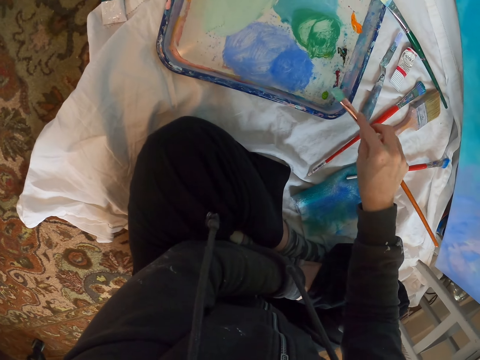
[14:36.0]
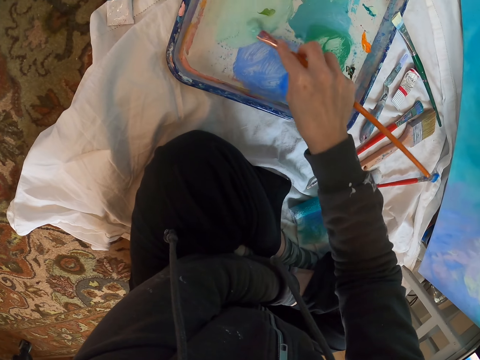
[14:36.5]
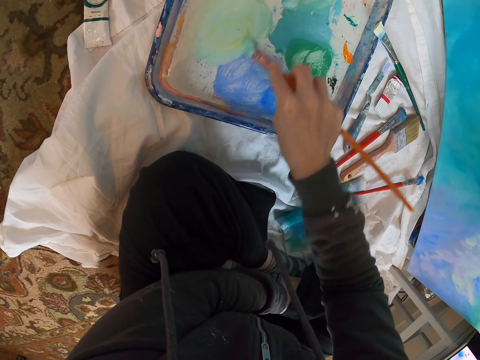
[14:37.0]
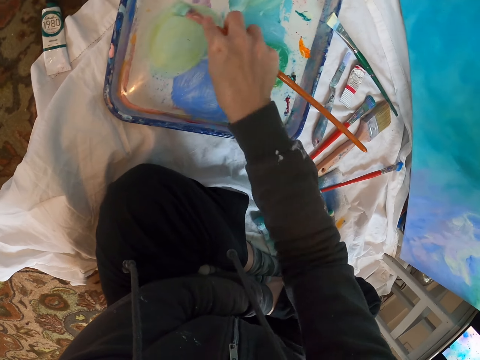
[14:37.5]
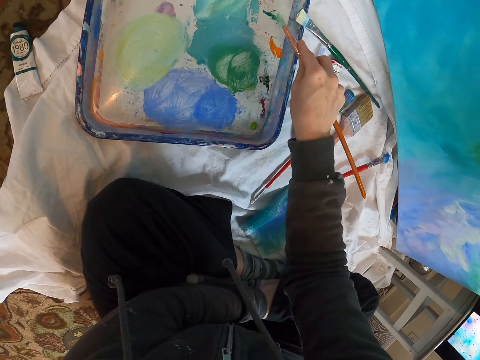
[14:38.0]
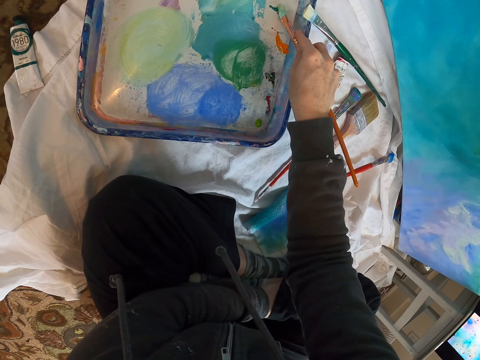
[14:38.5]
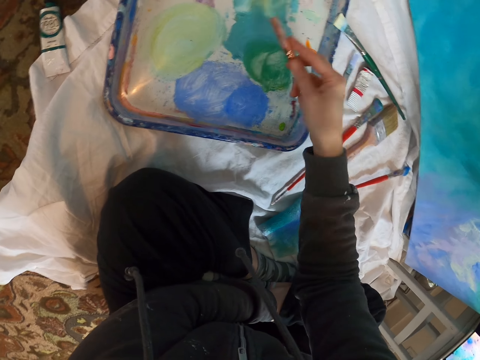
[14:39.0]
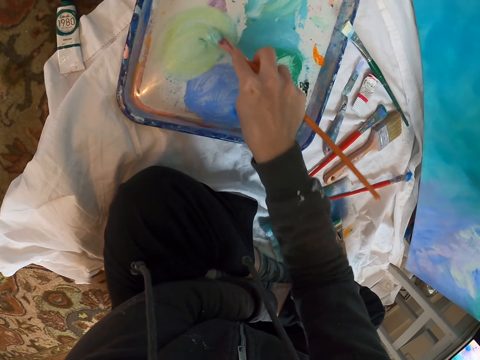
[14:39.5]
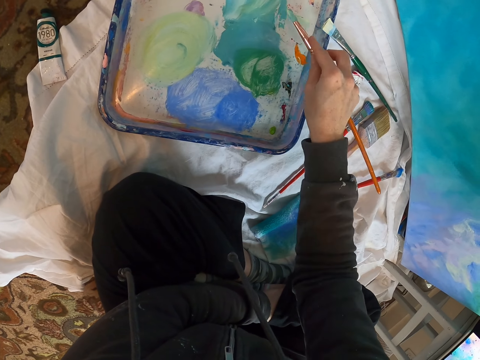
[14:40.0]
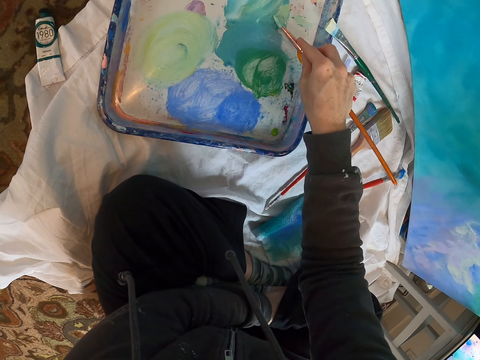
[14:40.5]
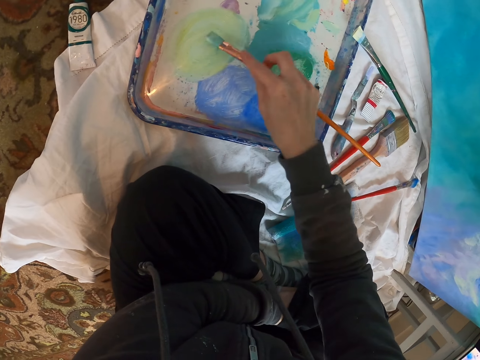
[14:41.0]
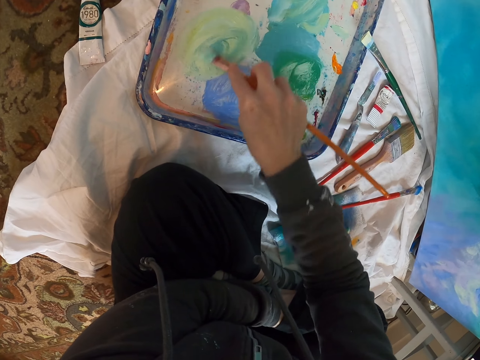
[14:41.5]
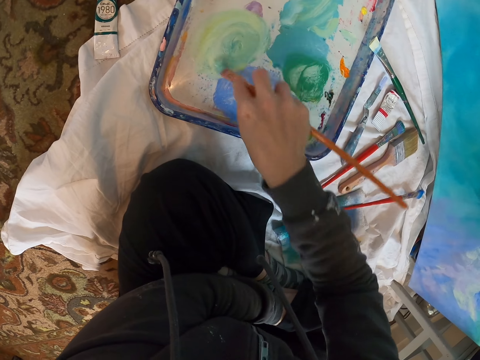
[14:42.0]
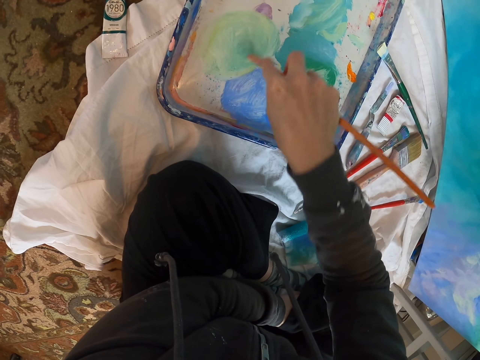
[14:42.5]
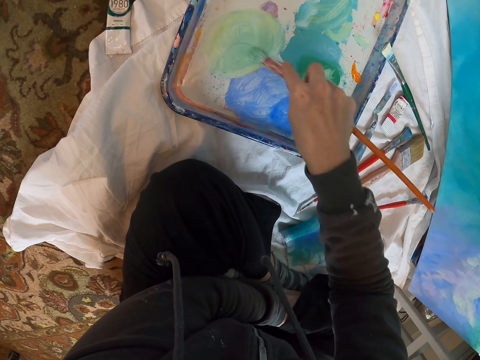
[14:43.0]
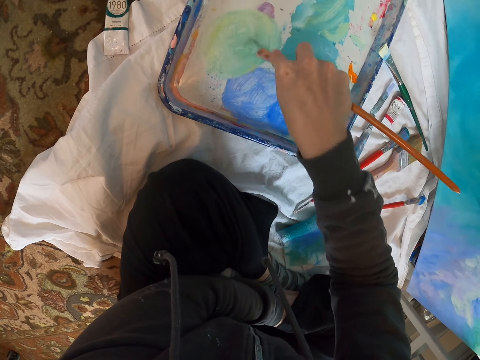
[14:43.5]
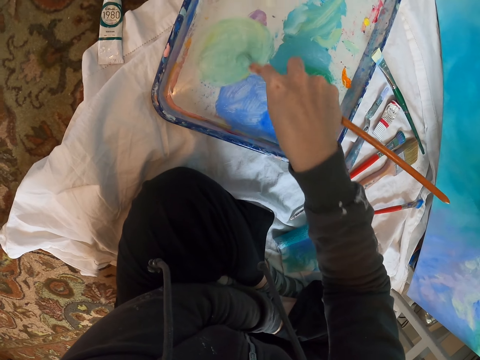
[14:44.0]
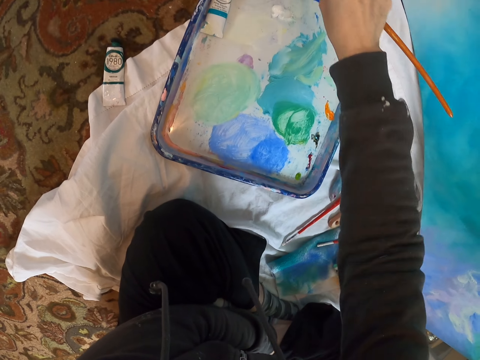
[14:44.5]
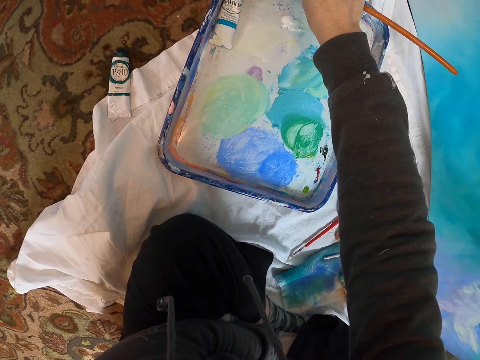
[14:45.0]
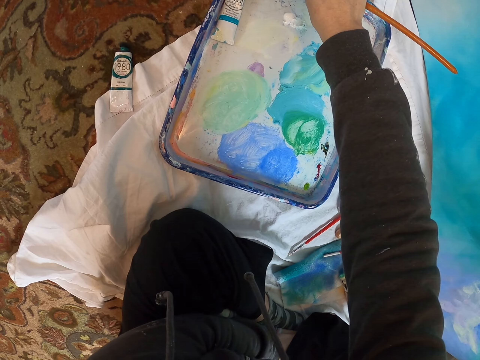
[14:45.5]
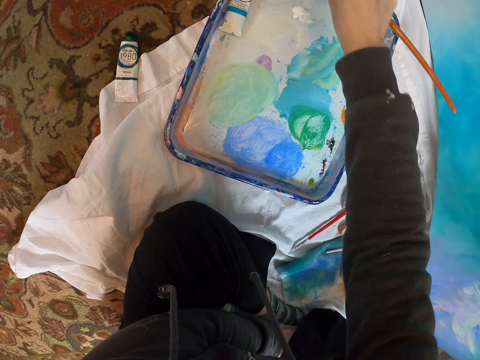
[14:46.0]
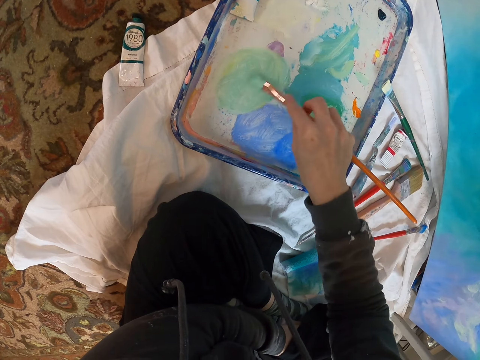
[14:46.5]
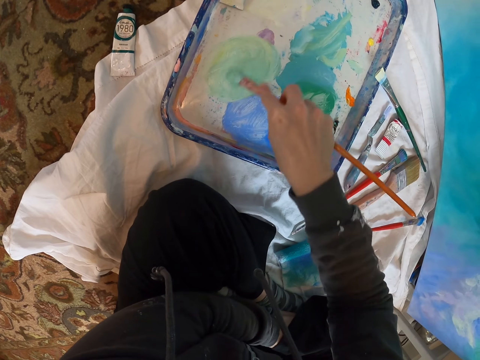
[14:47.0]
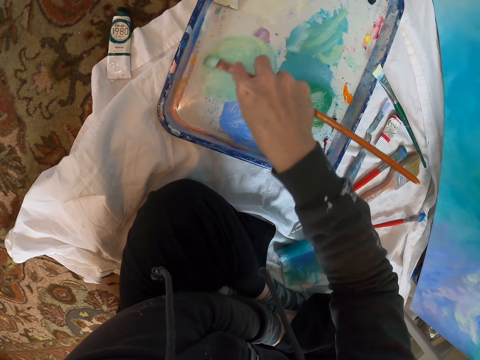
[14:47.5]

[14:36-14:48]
The camera wearer dips a paint brush into the paint. They mix paint on the paint palette.

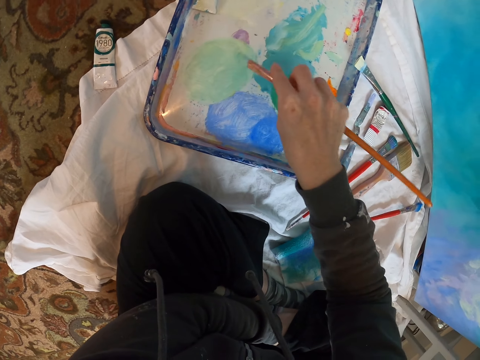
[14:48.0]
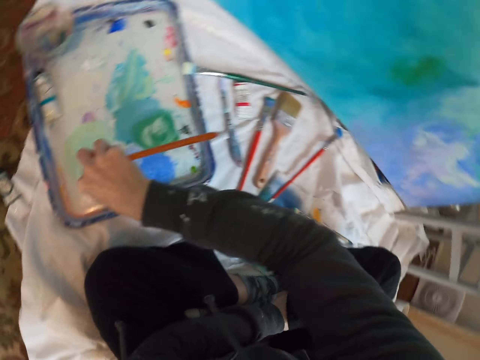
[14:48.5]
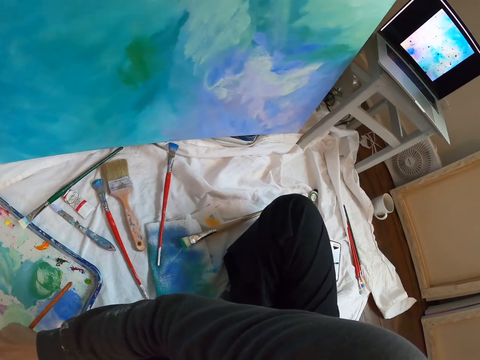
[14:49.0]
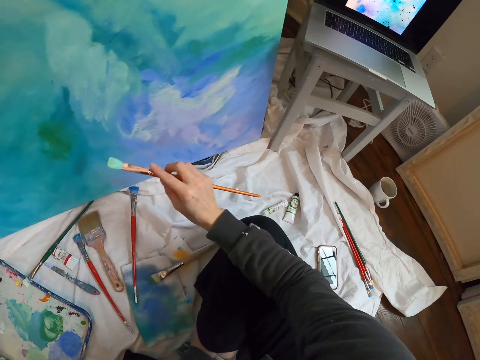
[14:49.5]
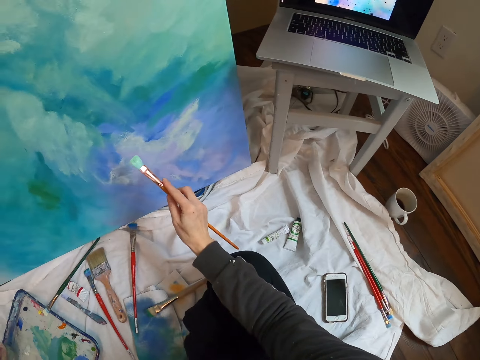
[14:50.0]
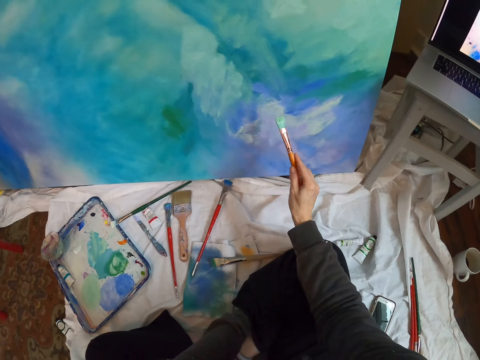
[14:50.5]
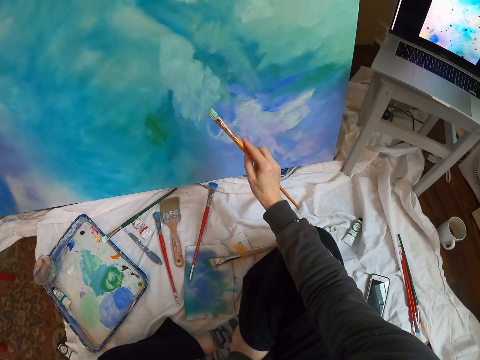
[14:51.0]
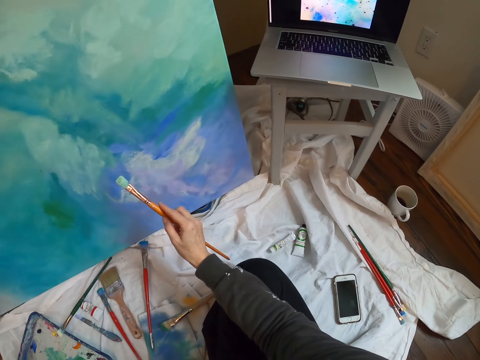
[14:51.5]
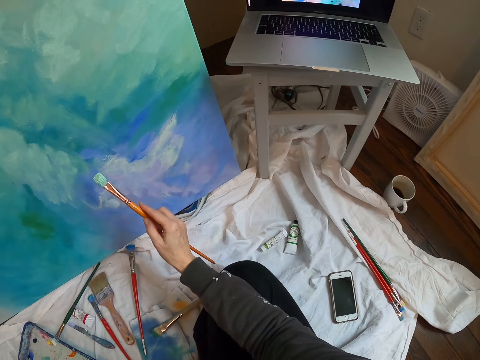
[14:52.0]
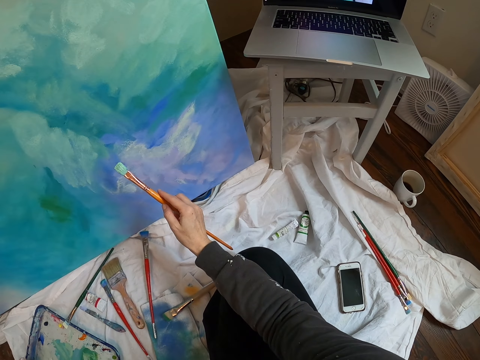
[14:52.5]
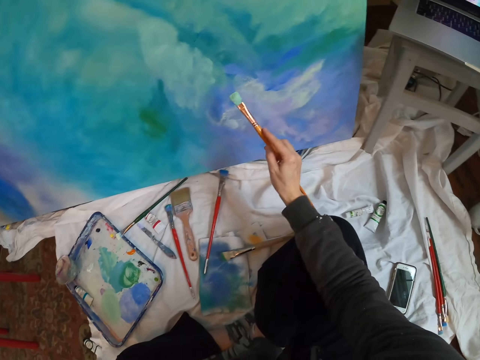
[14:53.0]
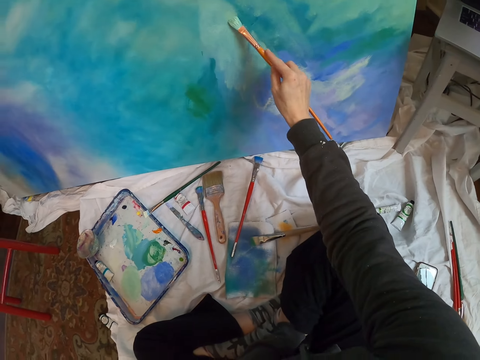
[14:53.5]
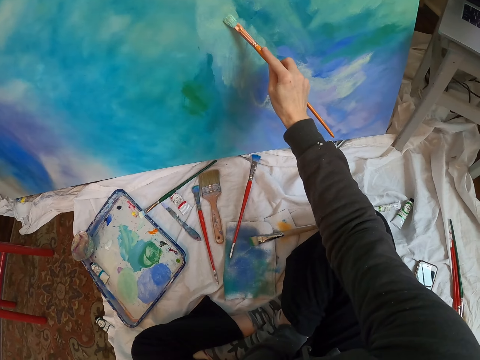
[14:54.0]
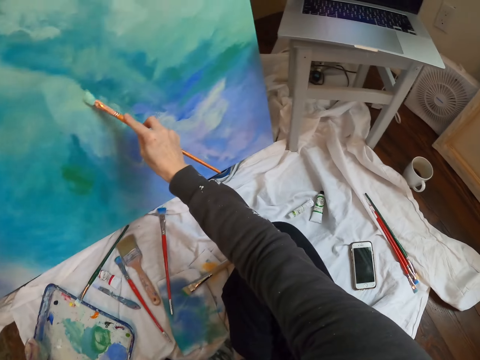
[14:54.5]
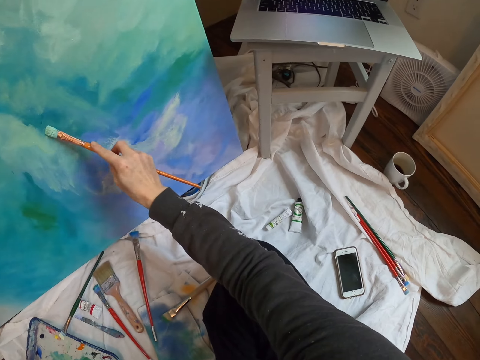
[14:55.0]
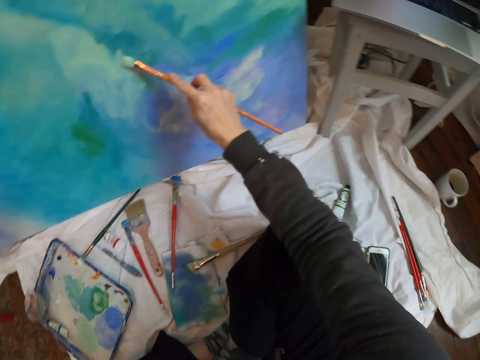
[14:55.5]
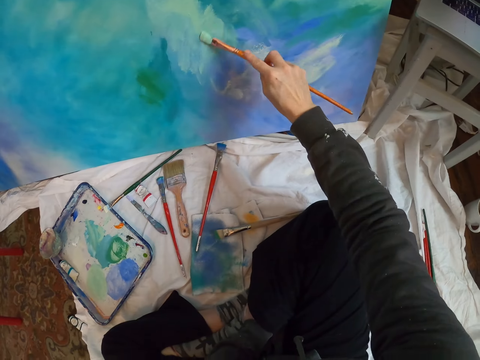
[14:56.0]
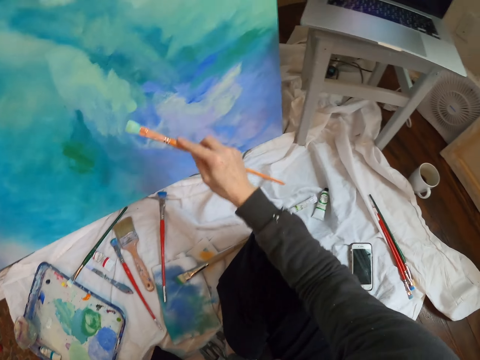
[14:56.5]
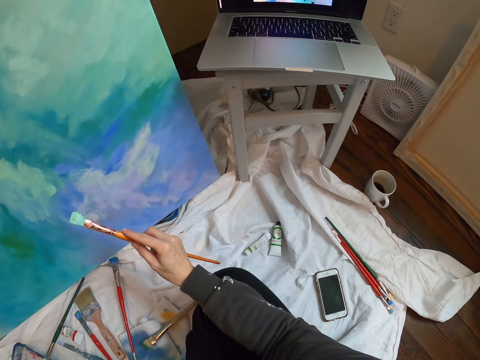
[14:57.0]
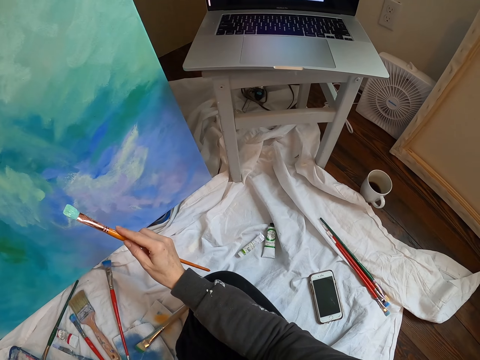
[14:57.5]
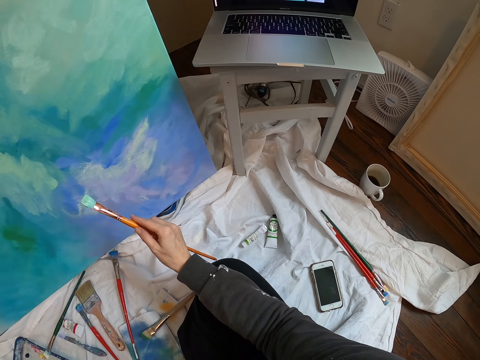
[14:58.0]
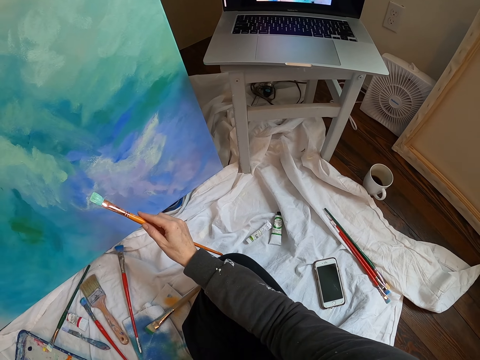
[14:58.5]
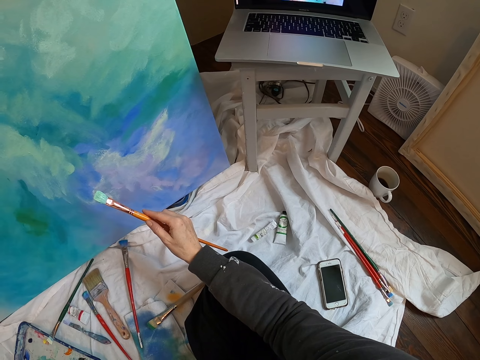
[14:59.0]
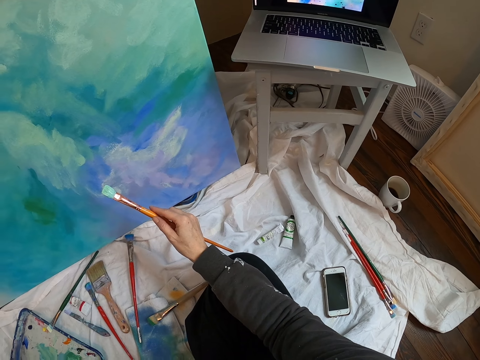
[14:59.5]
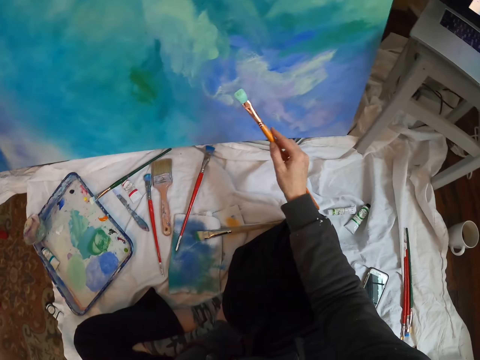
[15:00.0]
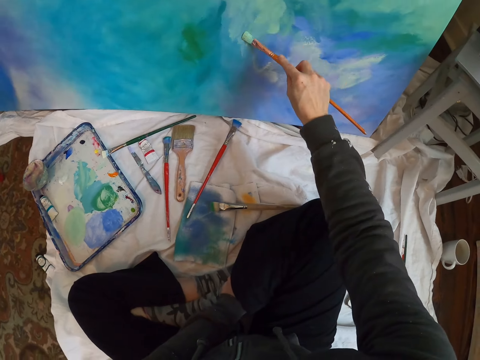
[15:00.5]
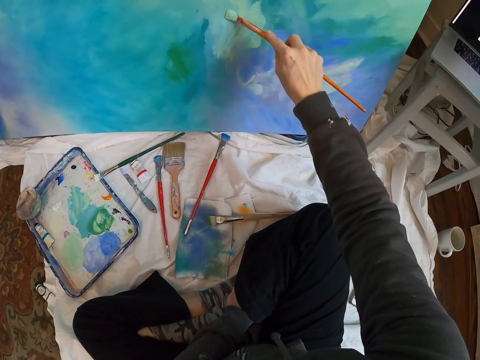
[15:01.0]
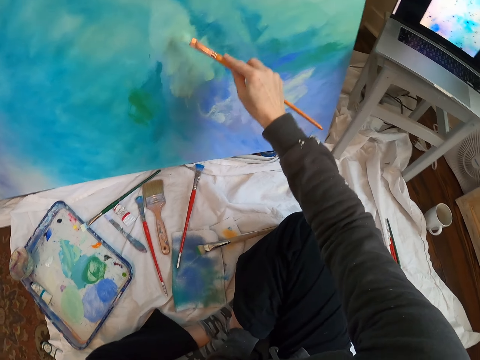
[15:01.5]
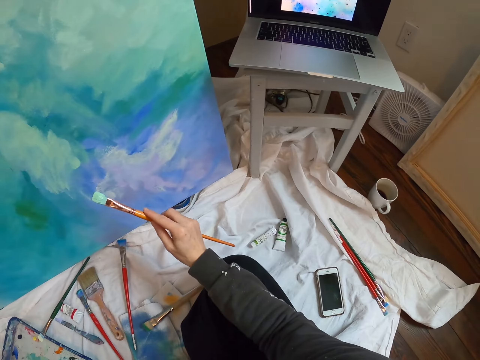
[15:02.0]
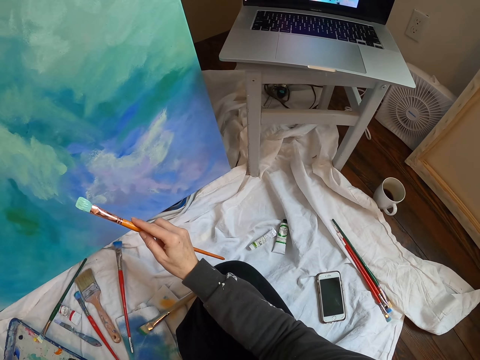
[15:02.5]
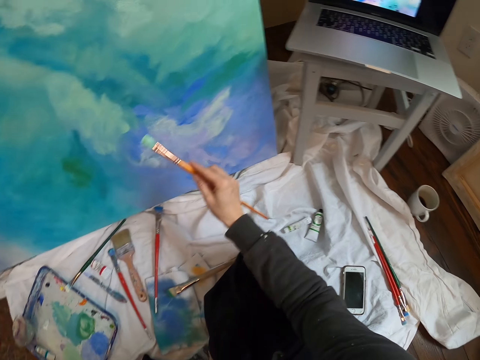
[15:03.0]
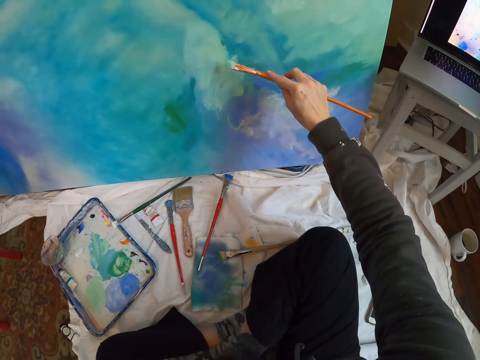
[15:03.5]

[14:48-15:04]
The camera wearer looks at the laptop. They look at the laptop again. They paint the paint board. They look at the laptop. They paint wall art with a paint brush. They look at the laptop.
